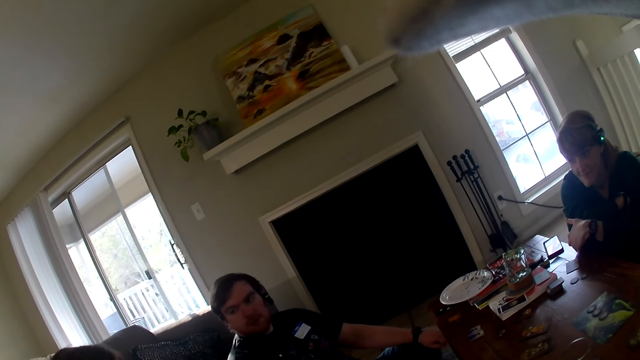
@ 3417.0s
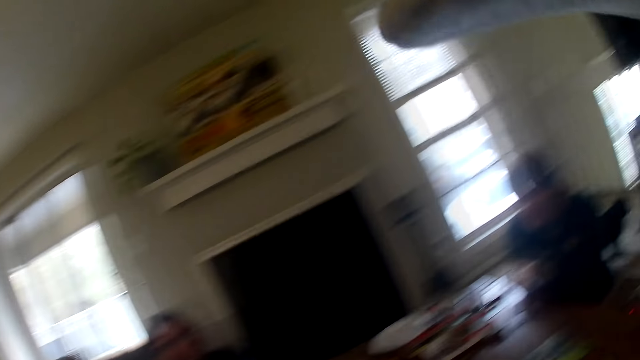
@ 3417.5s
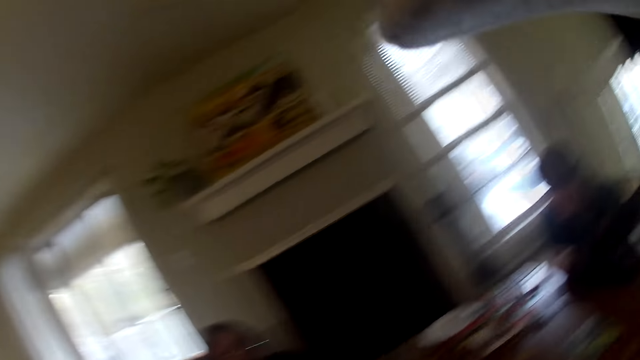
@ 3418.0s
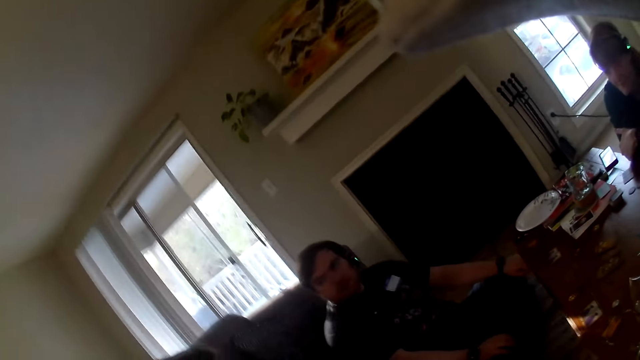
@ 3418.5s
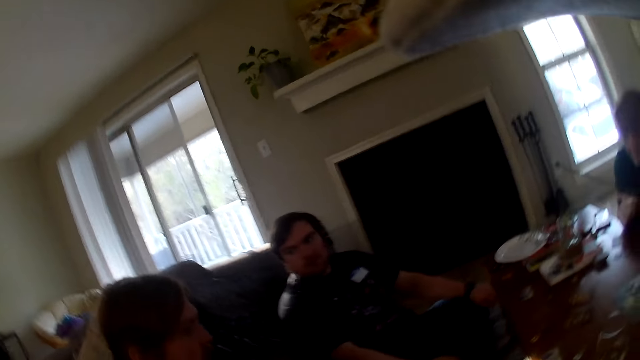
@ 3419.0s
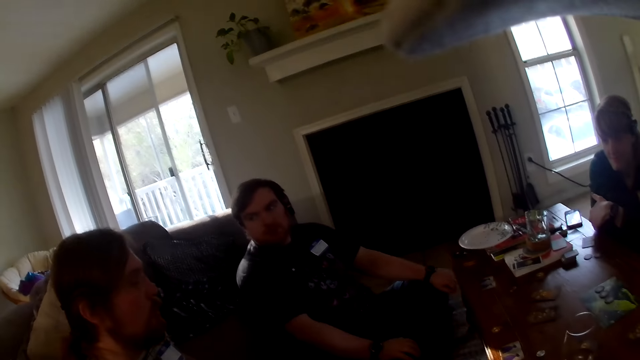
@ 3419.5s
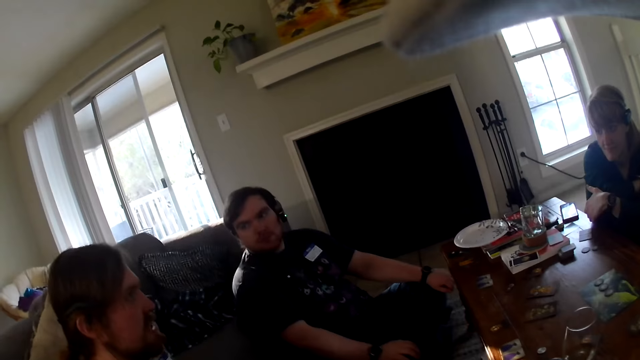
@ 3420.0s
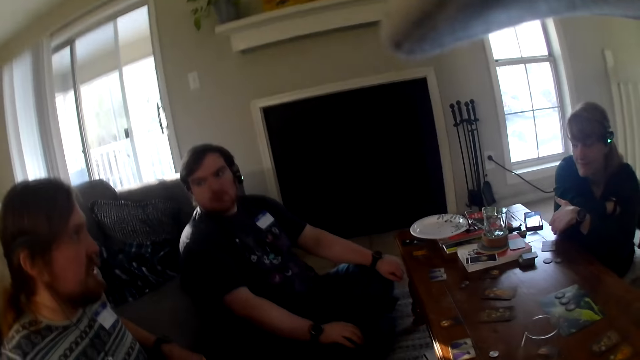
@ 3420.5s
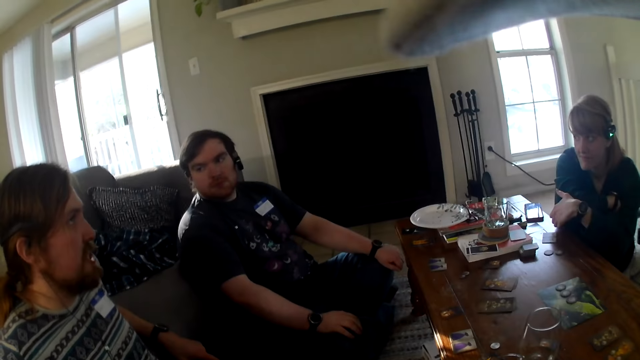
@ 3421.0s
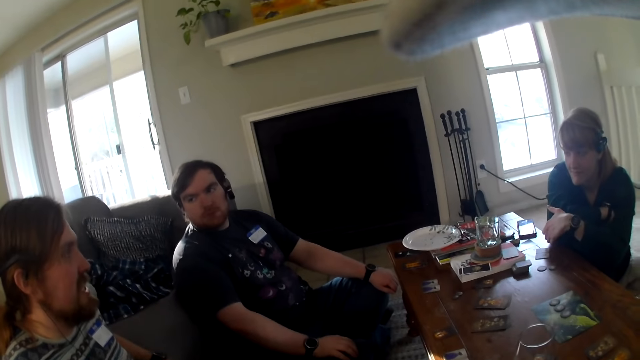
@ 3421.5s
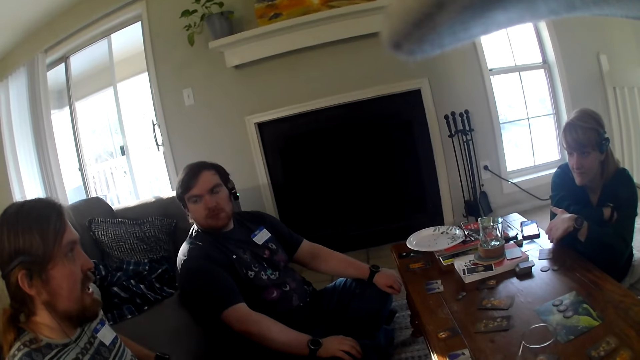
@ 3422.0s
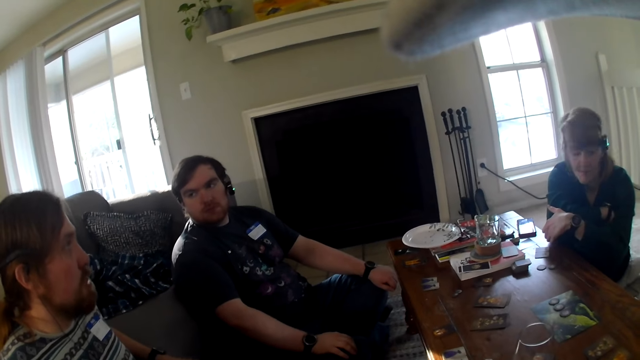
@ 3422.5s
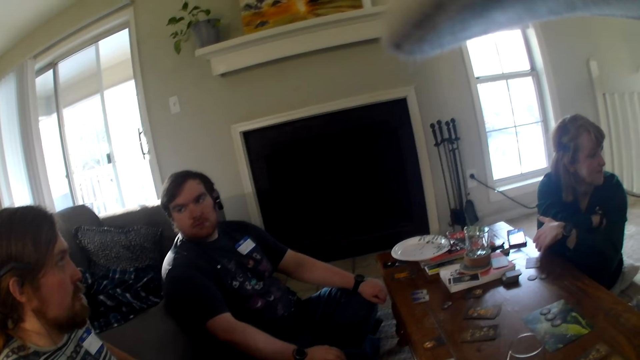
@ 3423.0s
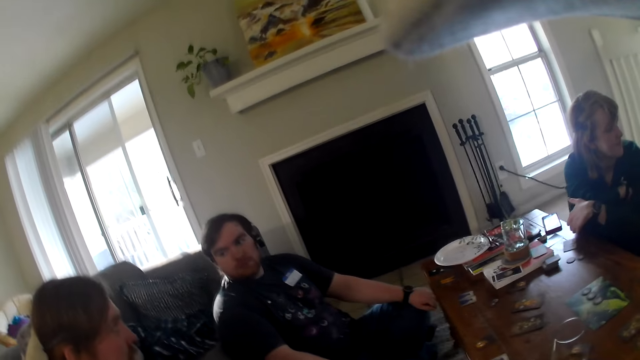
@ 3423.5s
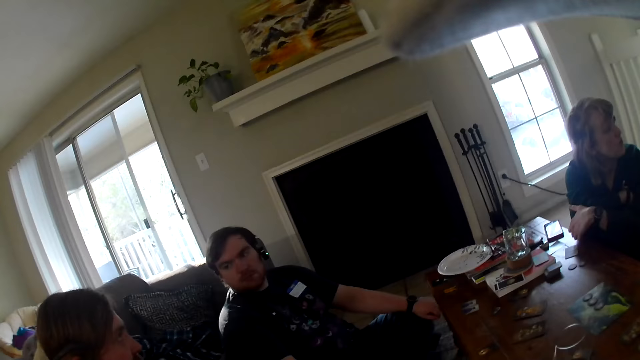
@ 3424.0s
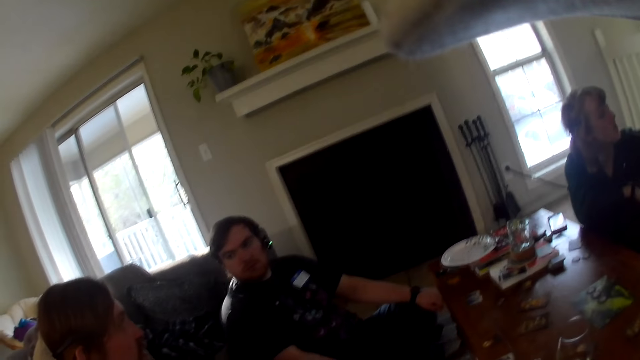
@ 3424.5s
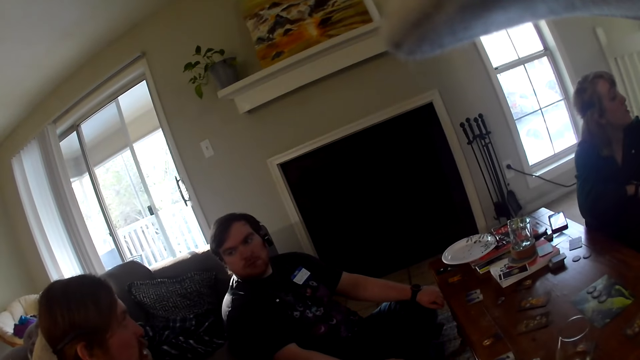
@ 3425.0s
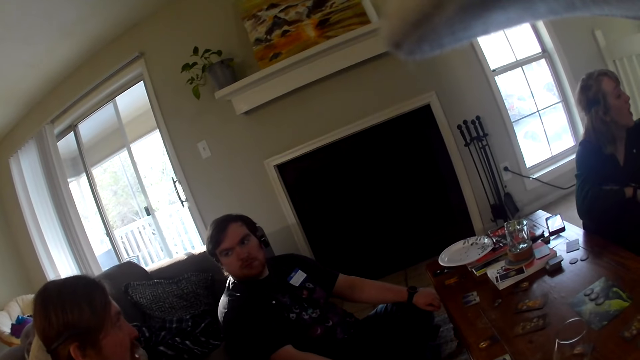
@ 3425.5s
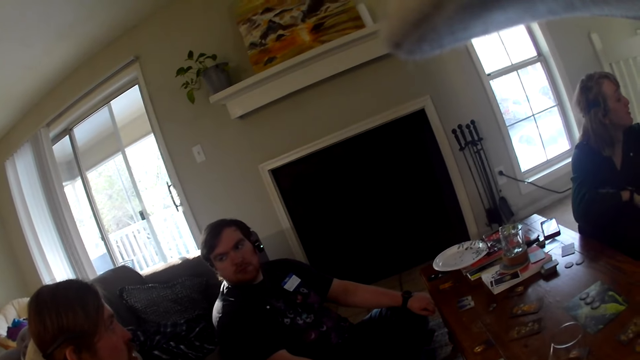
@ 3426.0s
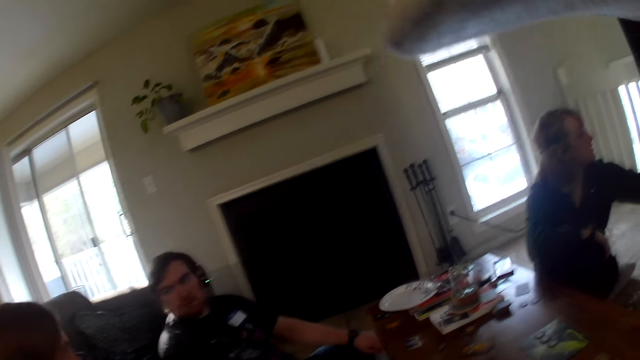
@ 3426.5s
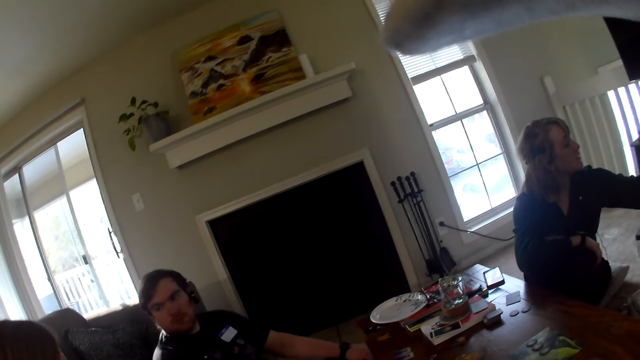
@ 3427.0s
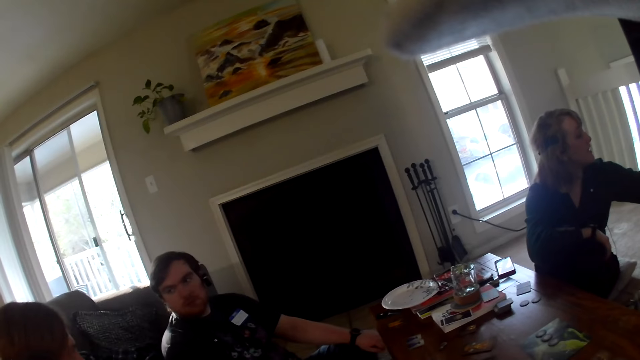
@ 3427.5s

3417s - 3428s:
The camera wearer looks at the other man. The woman looks at someone. The woman moves her hand.

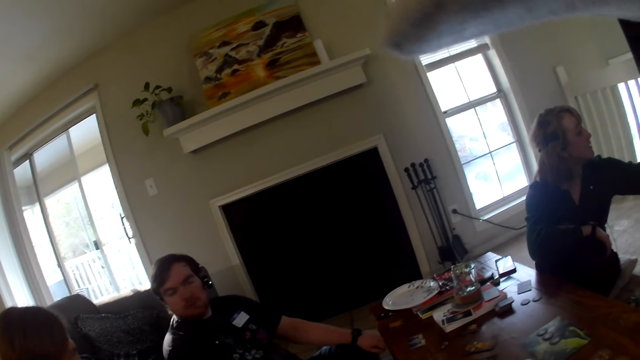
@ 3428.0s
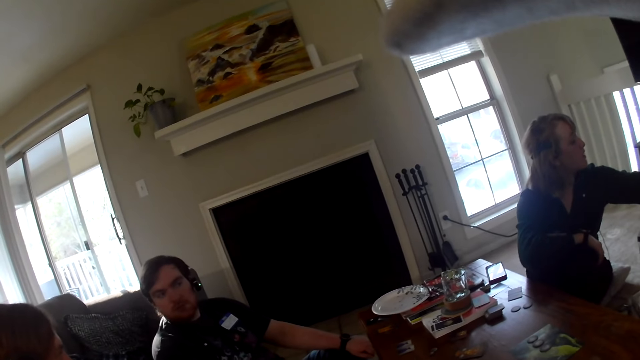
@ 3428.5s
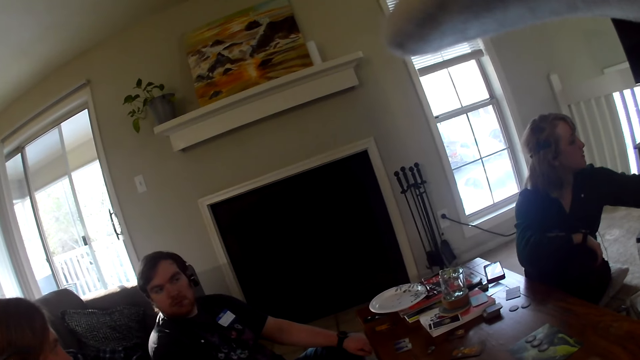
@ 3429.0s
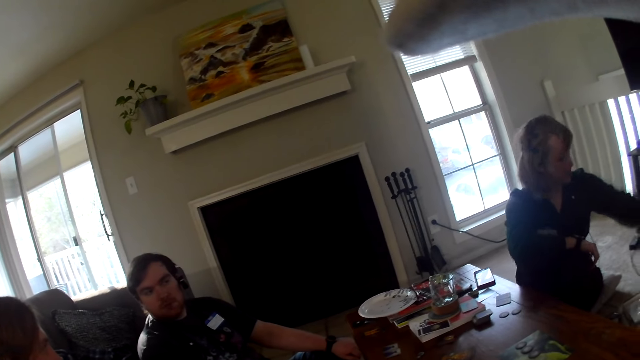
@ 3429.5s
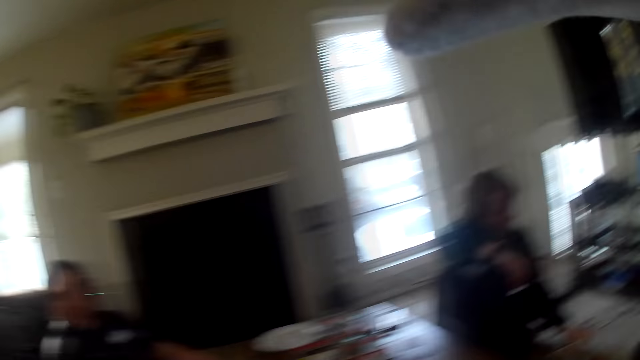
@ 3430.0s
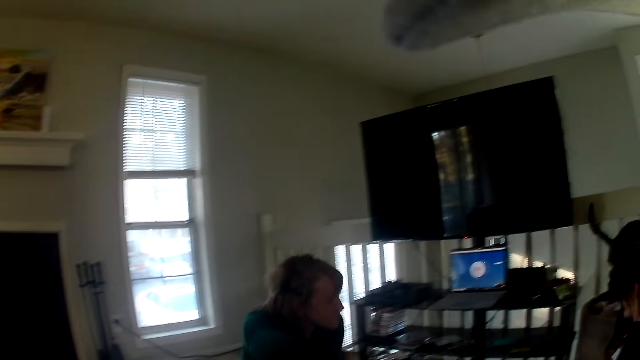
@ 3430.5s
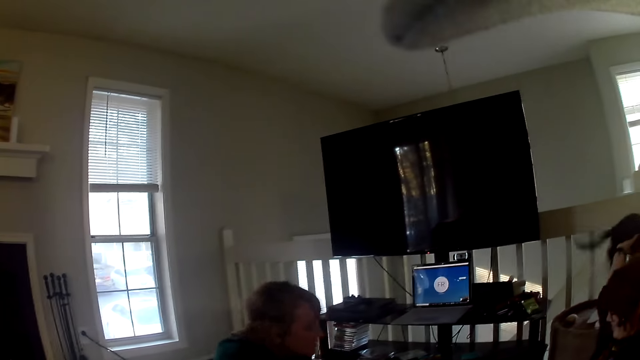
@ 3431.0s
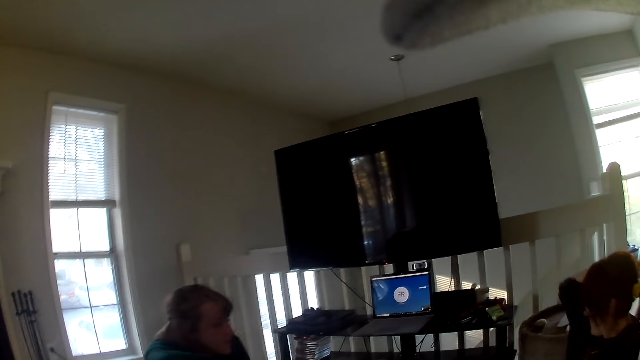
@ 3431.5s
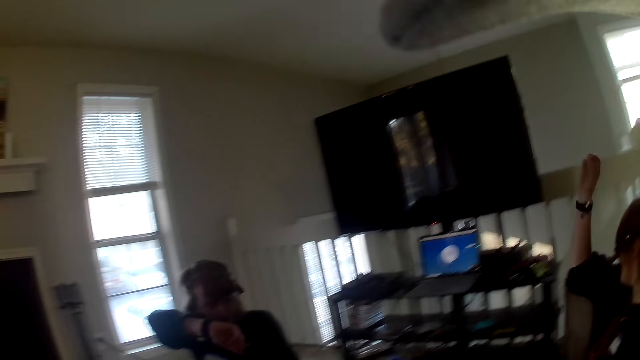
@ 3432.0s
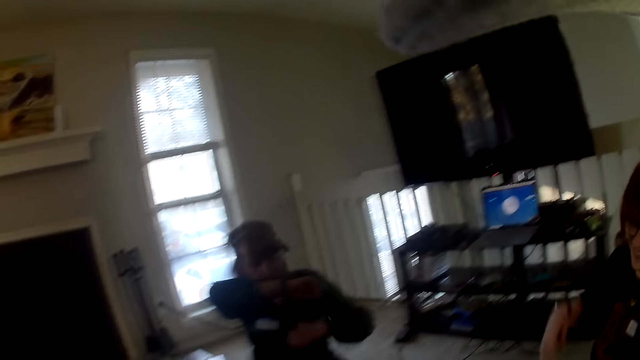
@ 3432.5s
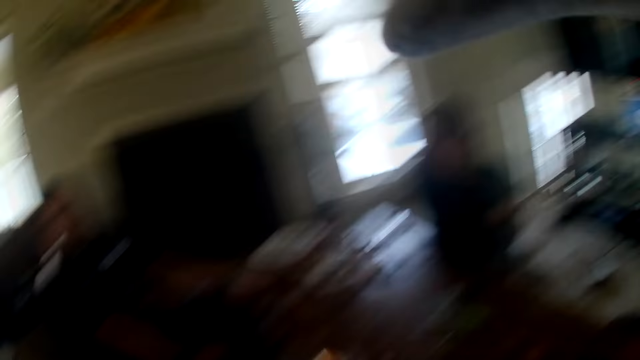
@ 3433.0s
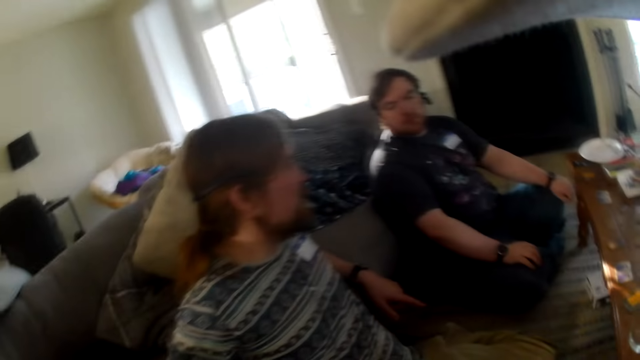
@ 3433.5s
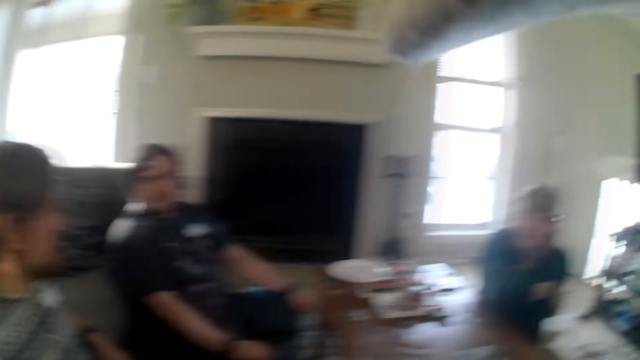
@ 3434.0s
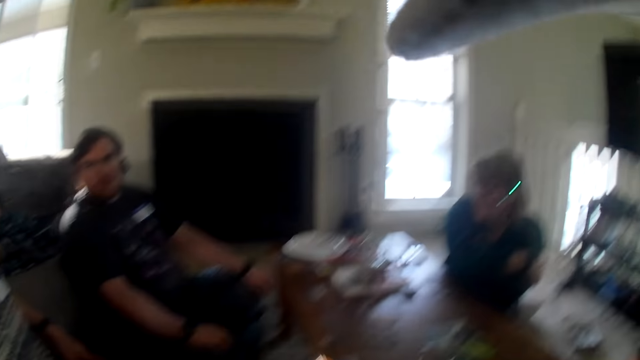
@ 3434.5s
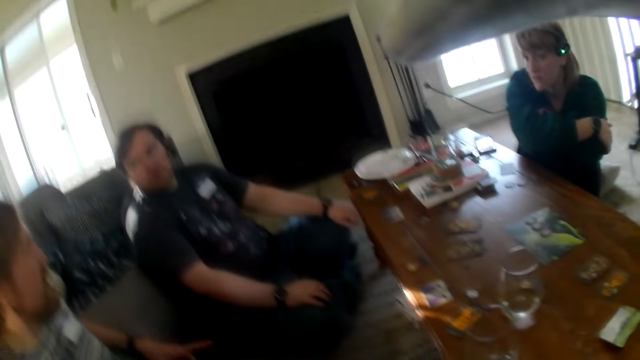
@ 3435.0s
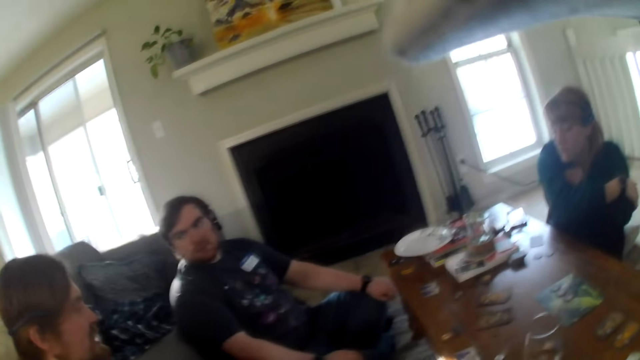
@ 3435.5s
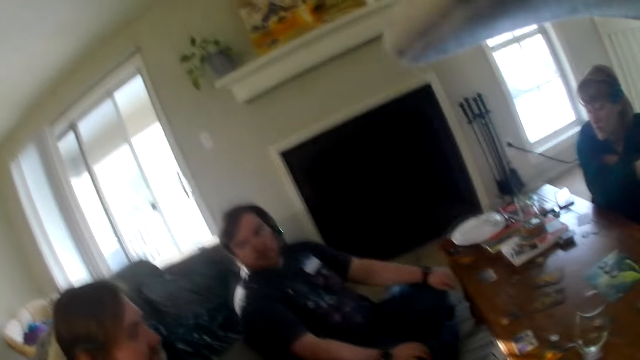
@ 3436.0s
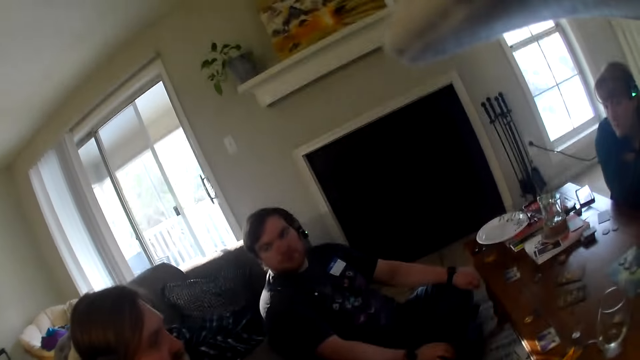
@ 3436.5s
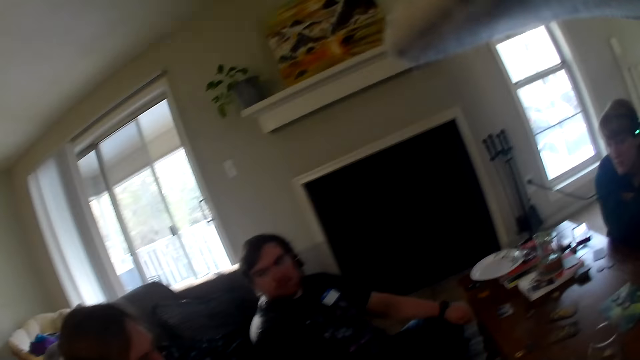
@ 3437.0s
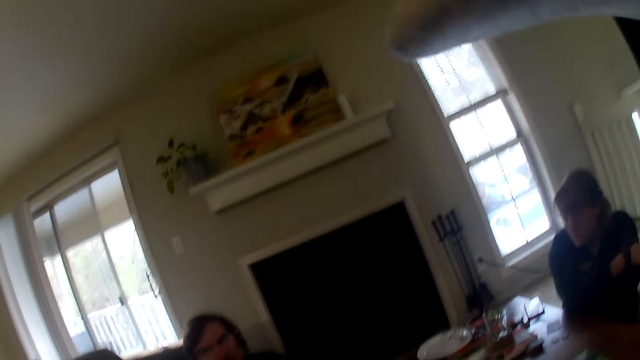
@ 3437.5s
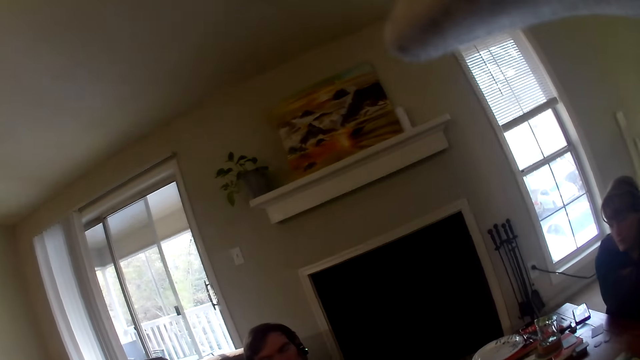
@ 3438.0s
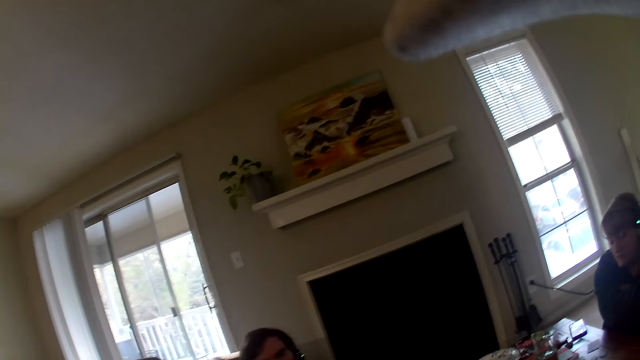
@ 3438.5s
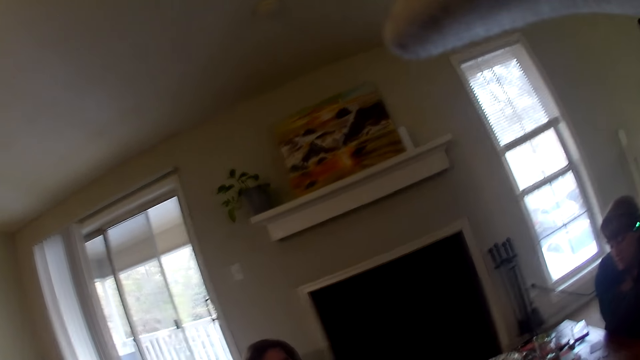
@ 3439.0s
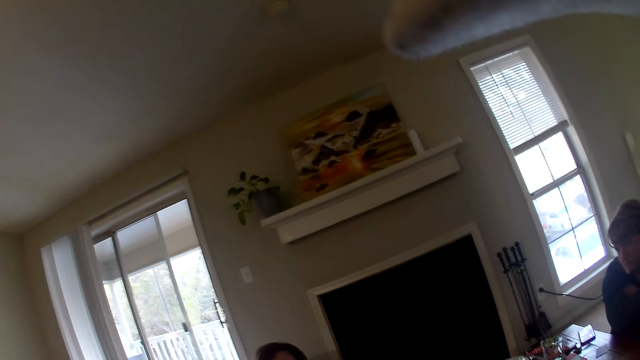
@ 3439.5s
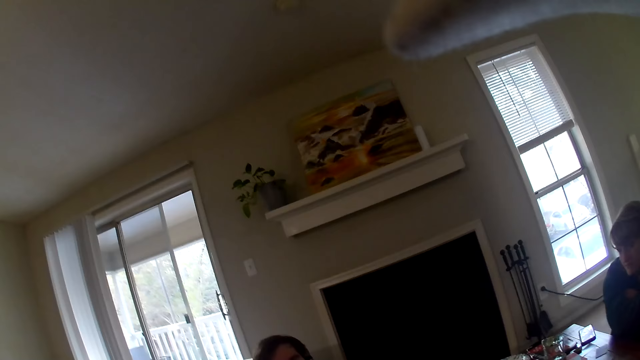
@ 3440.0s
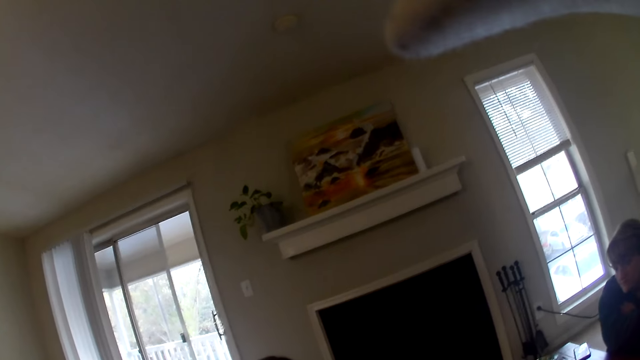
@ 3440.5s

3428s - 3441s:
The camera wearer looks at a man. A person moves her hand. A woman lifts a cat. The camera wearer looks around the room.
